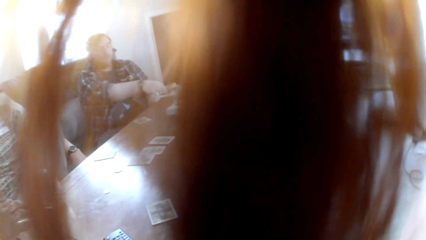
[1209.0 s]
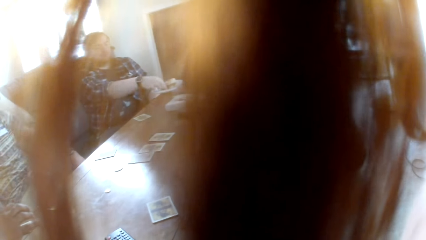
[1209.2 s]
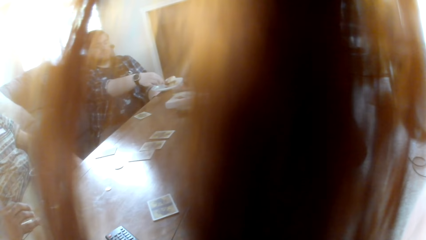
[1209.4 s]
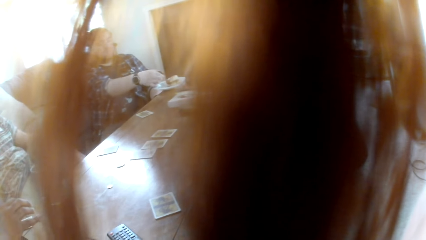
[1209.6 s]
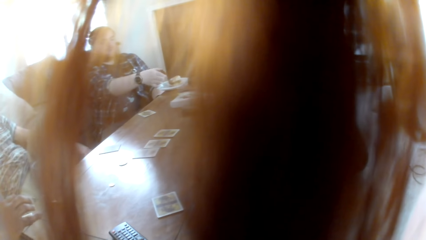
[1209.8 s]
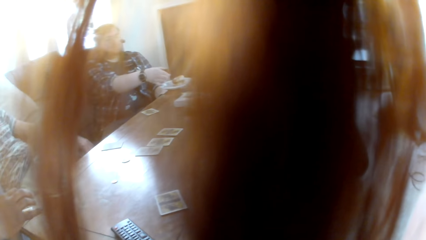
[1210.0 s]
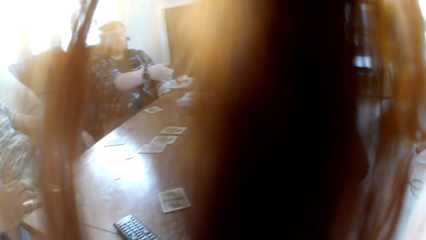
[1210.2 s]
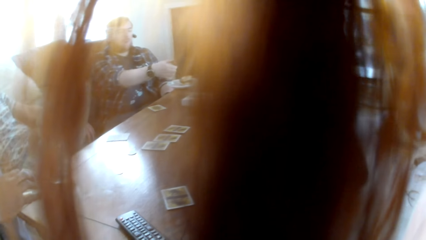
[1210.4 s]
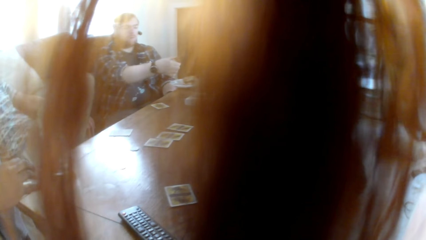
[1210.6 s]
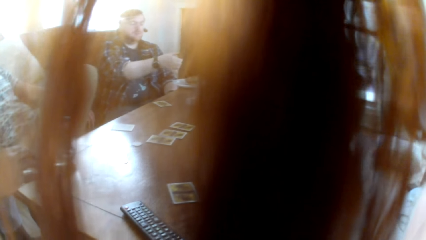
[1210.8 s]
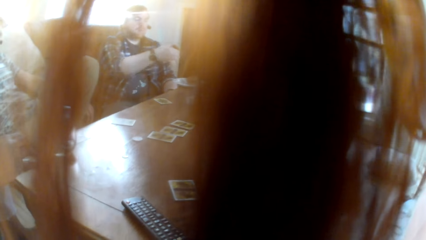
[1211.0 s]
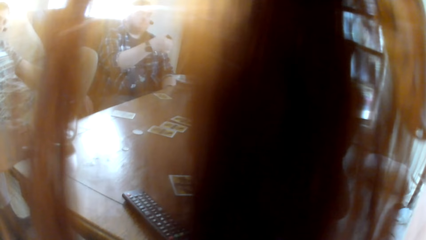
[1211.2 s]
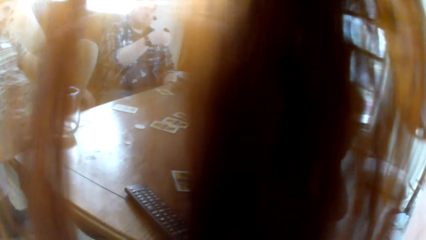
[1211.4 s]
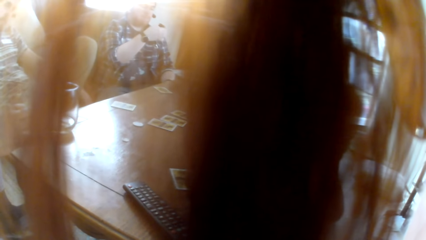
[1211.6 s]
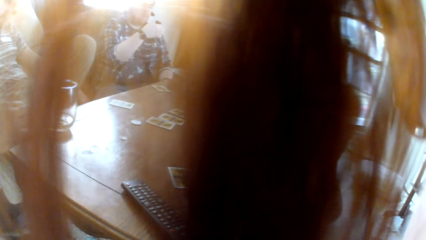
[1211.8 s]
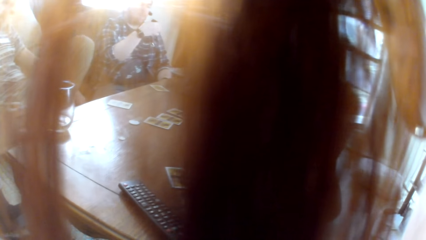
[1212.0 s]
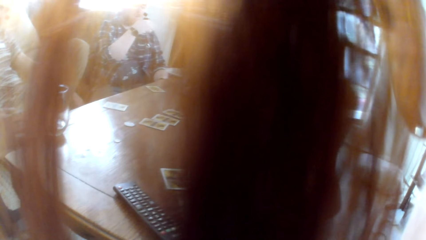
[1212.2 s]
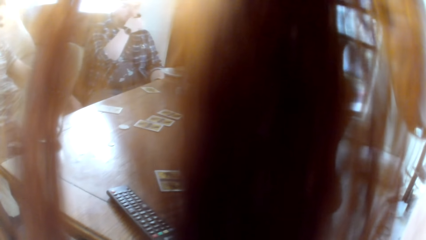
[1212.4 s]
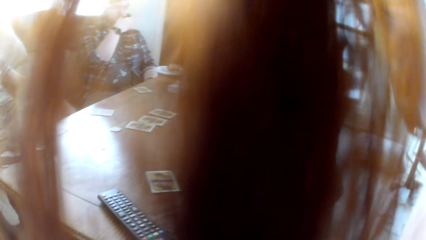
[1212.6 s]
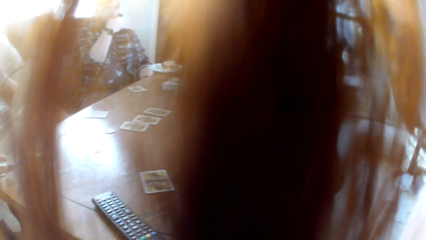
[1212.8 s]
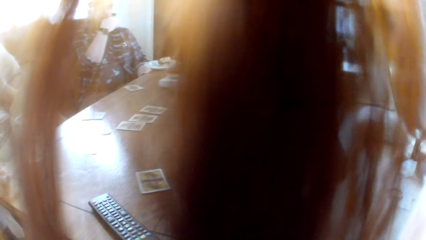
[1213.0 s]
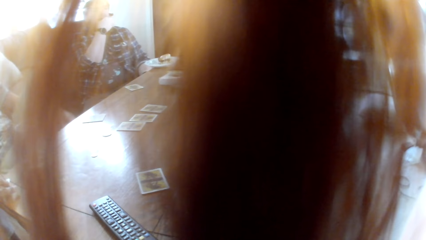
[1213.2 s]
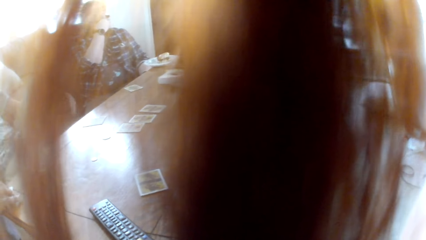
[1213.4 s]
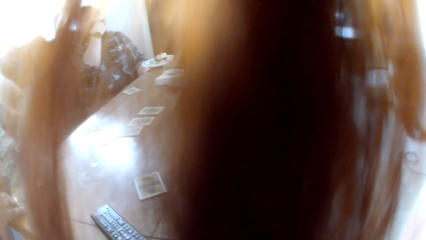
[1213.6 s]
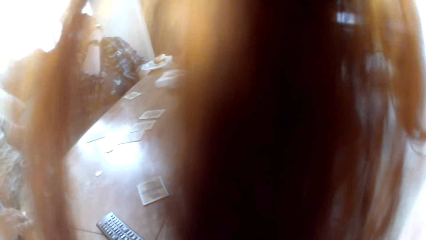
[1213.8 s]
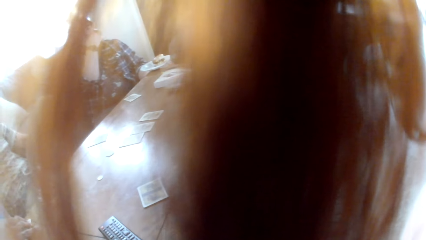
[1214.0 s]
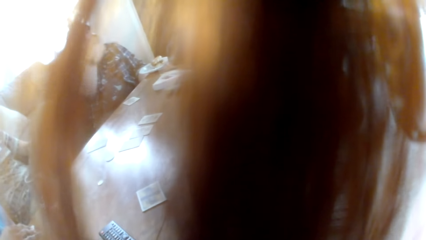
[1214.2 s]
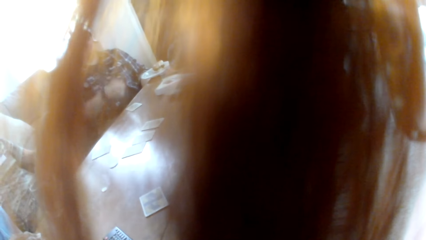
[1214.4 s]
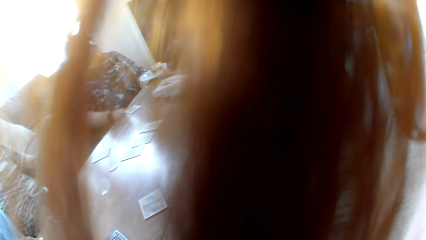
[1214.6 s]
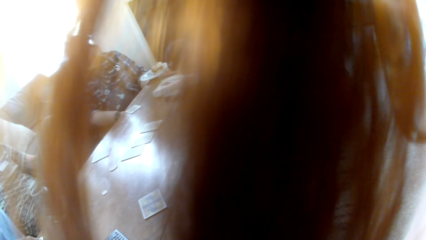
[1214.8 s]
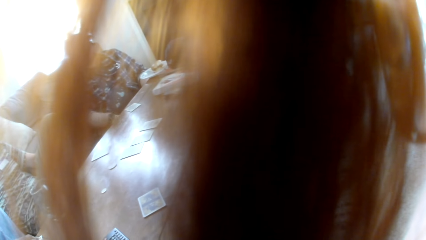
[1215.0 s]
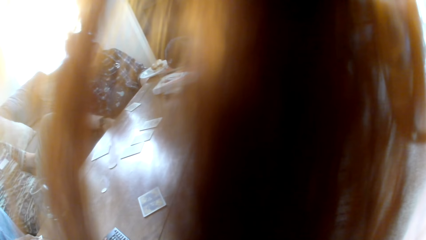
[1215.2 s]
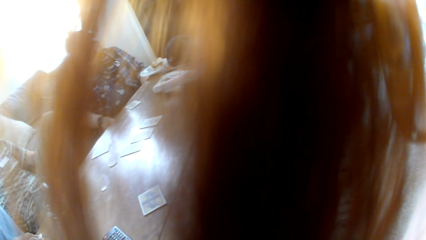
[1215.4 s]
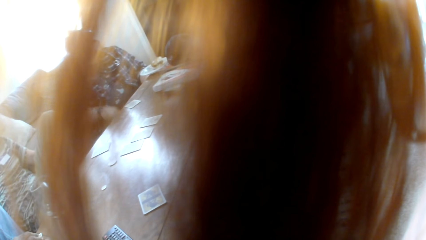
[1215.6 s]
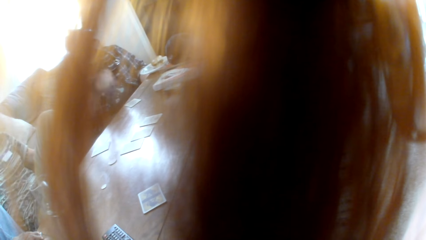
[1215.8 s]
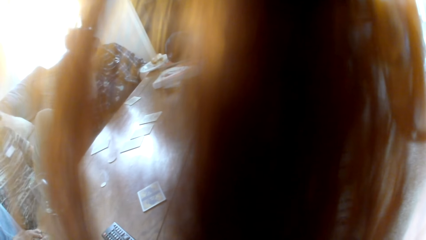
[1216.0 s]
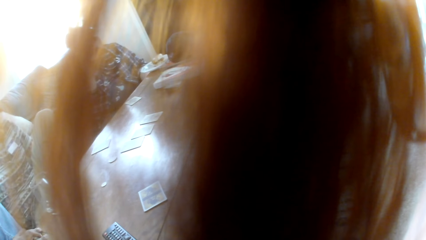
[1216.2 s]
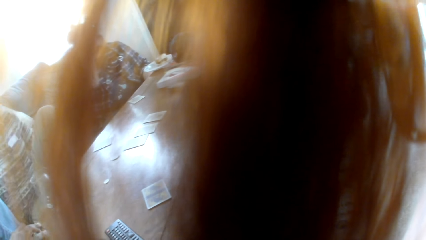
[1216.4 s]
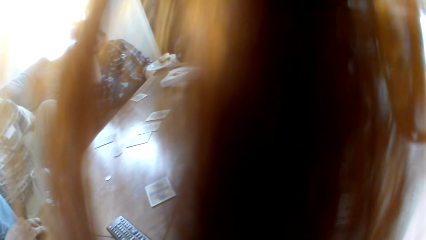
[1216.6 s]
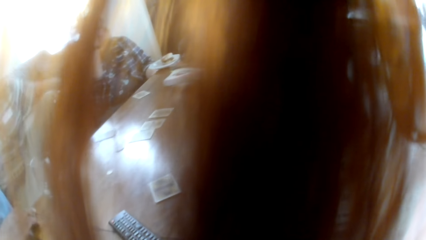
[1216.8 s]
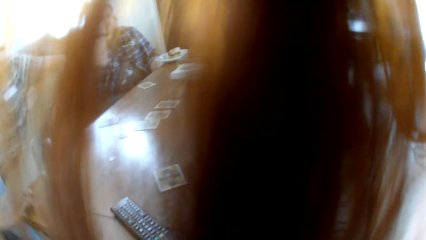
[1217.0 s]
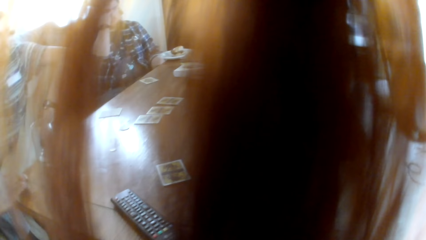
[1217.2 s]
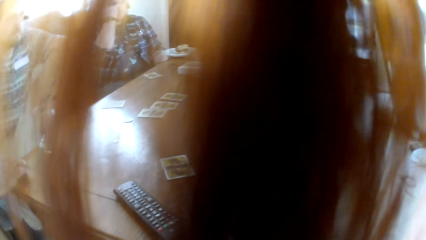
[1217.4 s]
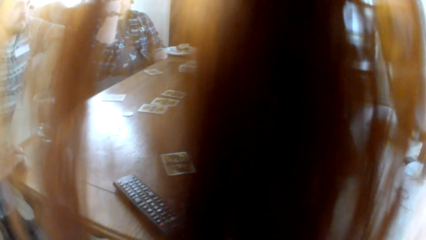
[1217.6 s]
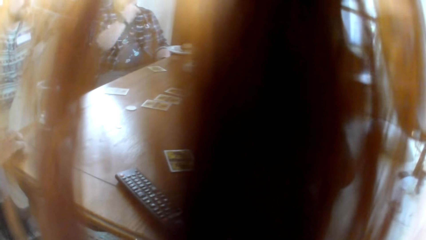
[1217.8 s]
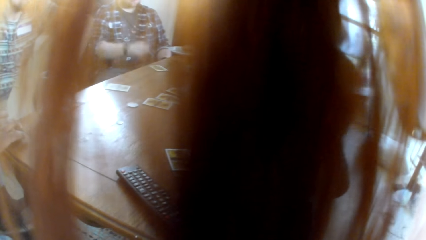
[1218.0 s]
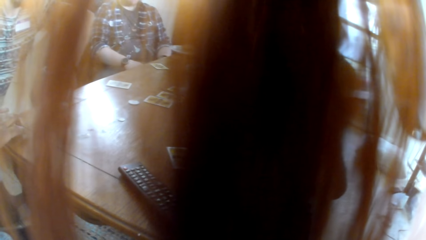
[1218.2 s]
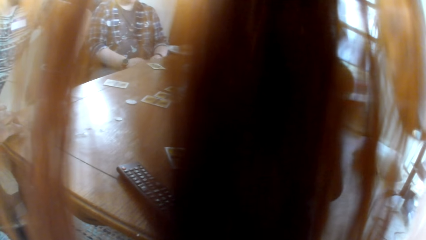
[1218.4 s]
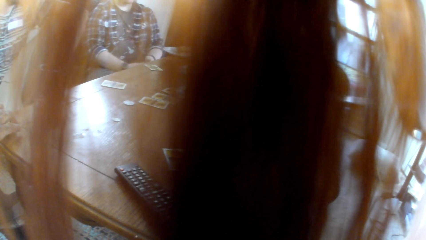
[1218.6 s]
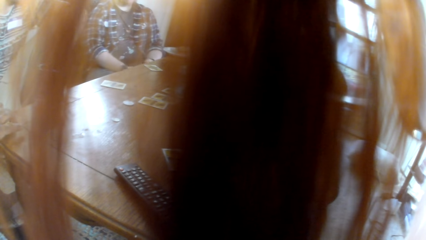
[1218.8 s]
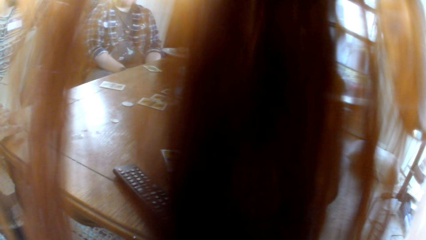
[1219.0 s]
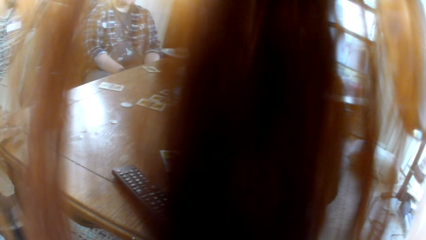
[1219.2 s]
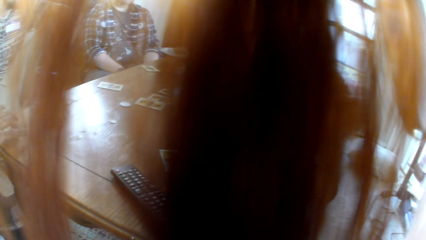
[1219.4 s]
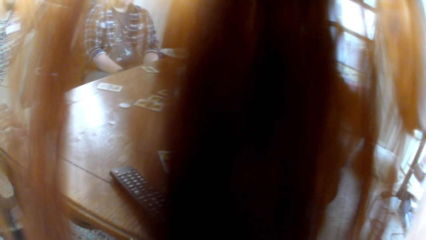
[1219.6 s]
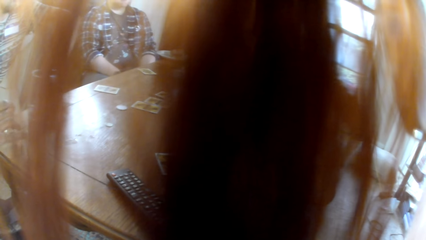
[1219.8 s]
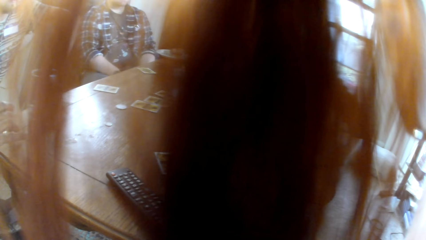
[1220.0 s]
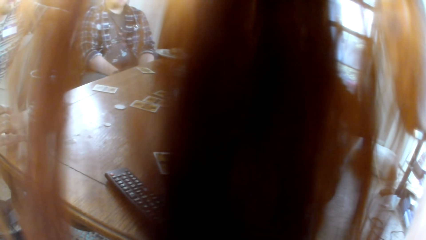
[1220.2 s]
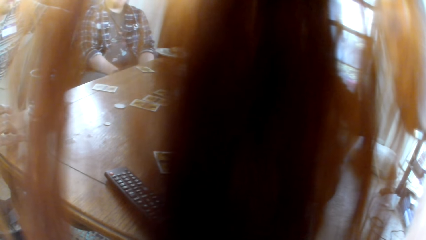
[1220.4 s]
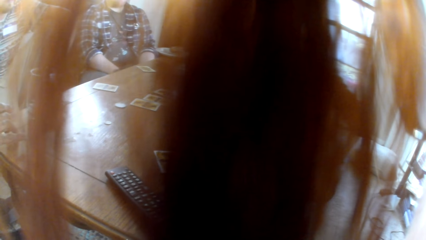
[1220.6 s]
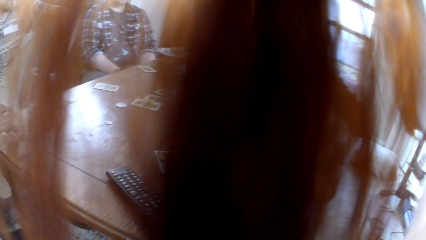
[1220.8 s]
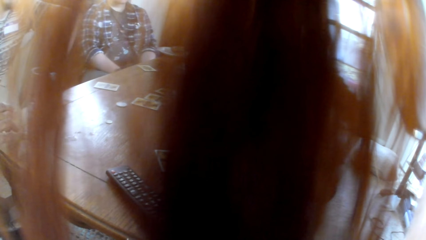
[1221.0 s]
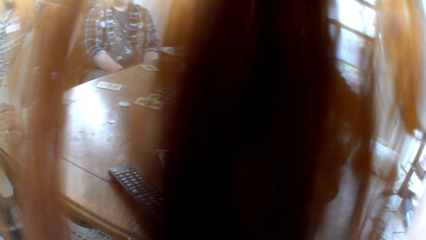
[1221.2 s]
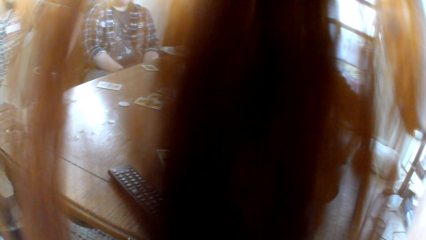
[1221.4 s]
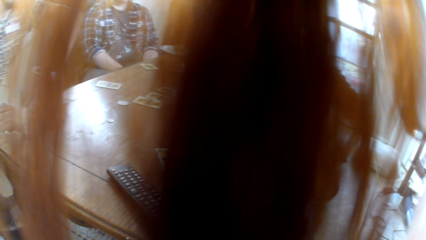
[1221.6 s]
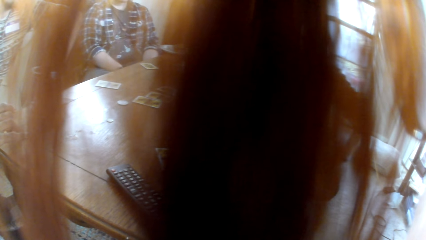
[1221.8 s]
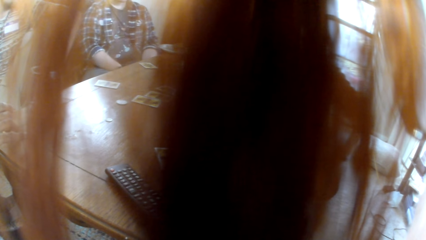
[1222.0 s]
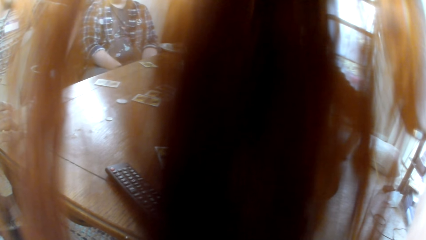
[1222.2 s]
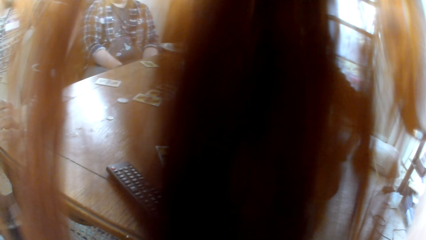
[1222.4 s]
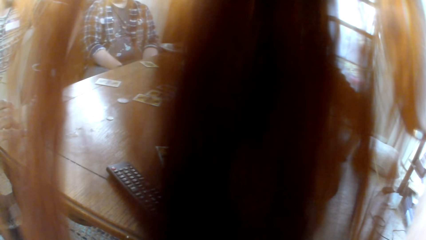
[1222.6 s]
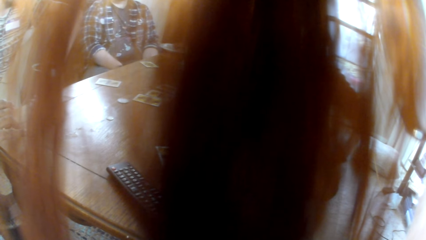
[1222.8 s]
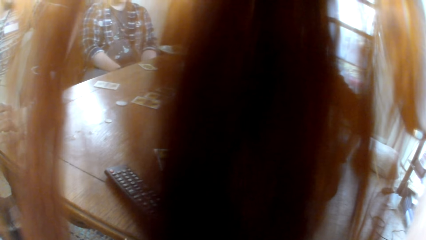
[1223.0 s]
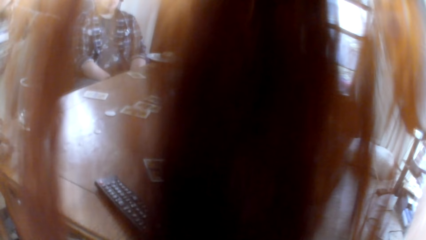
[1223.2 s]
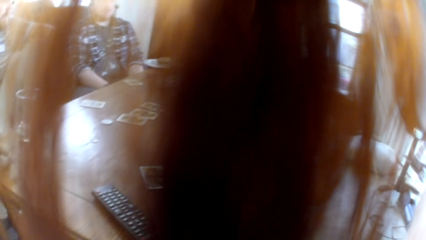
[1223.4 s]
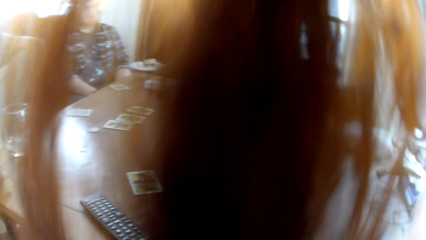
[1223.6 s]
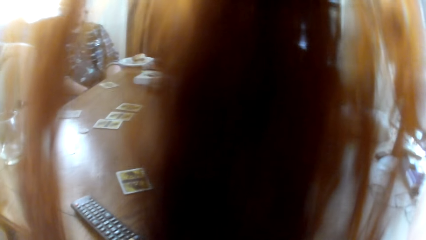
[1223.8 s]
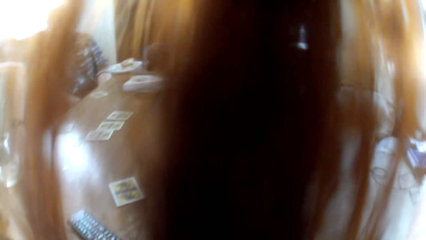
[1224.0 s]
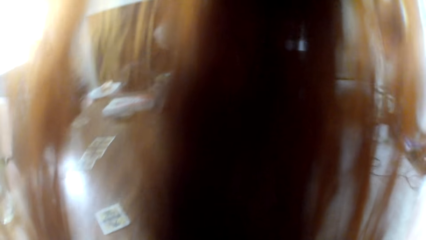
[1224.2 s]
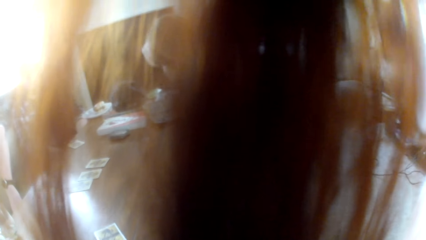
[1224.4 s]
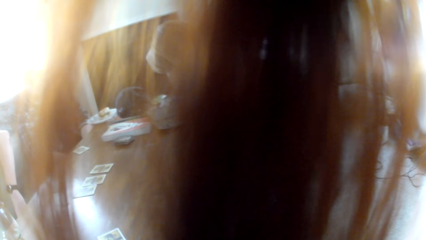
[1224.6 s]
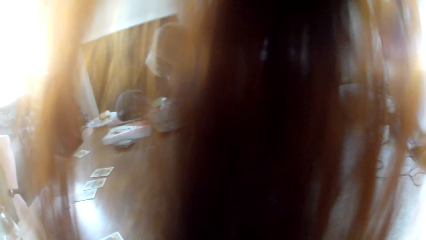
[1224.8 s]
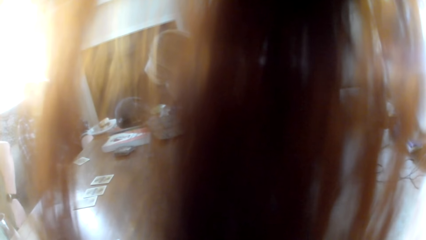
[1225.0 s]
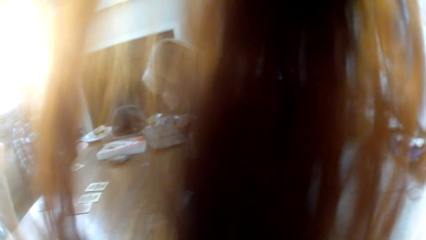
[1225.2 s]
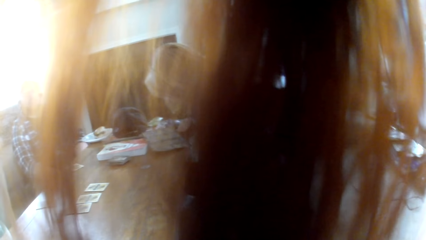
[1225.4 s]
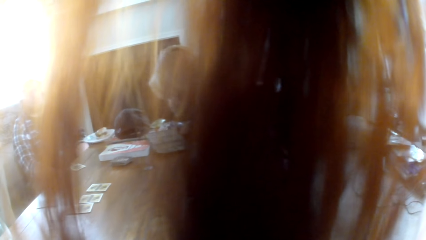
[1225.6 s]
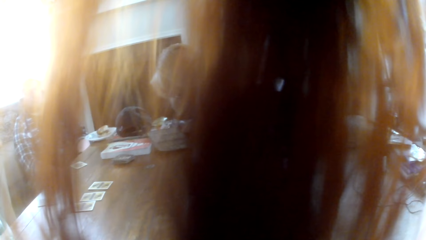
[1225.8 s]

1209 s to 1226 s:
A man eats the snacks and picks a snack from the plate. The camera wearer looks around. Another man holds the table.
